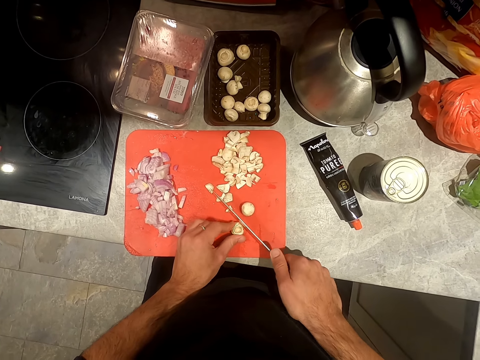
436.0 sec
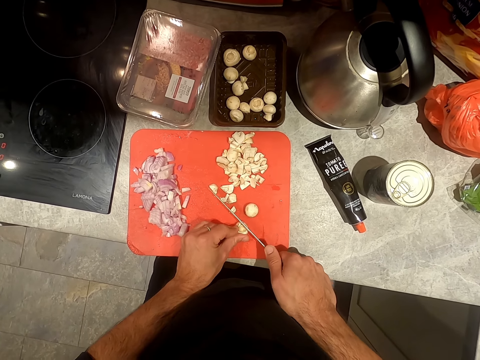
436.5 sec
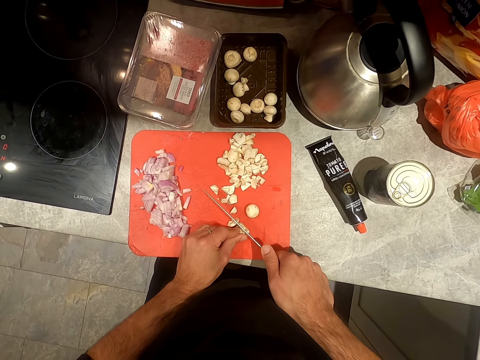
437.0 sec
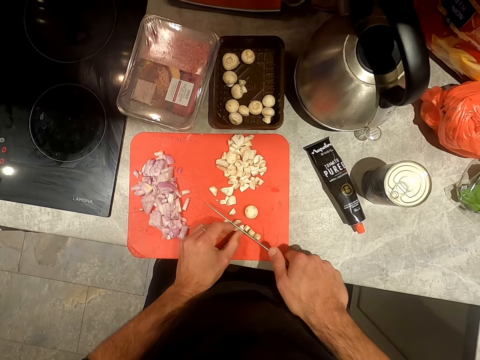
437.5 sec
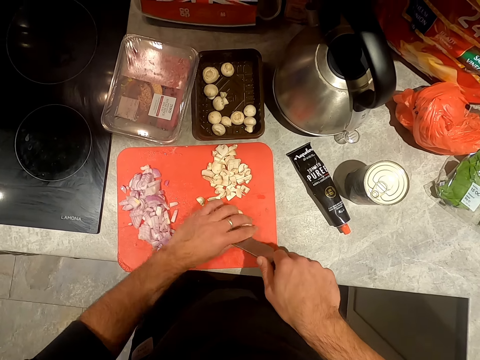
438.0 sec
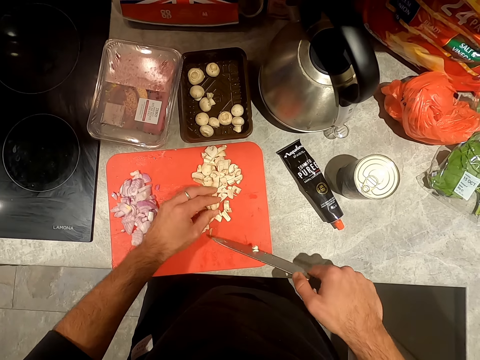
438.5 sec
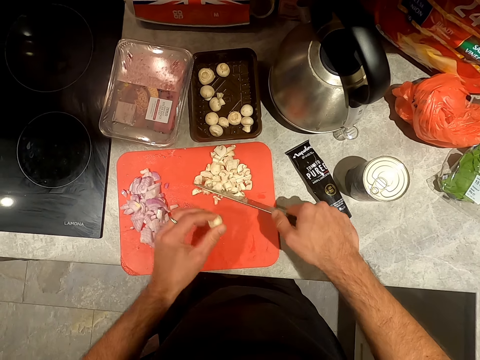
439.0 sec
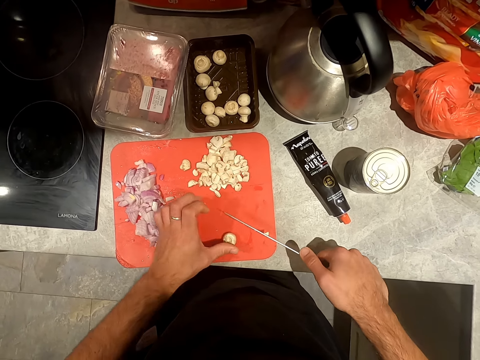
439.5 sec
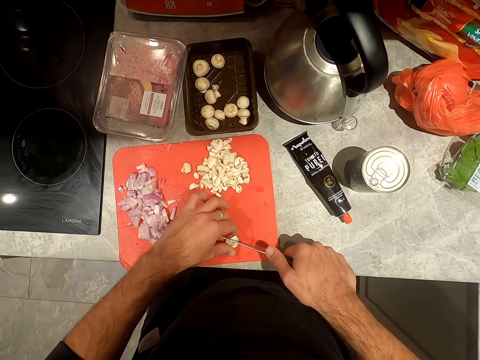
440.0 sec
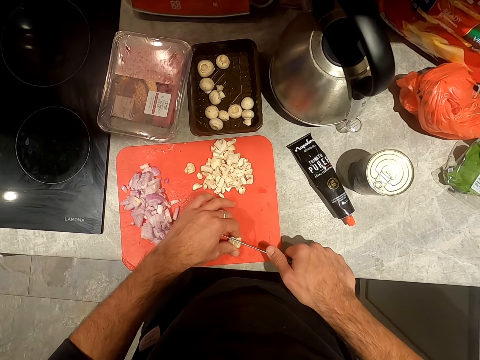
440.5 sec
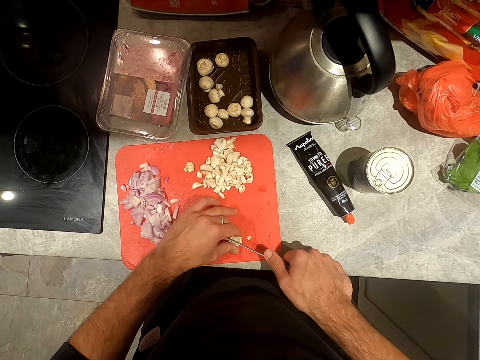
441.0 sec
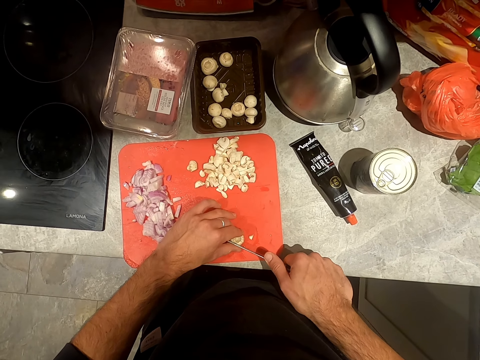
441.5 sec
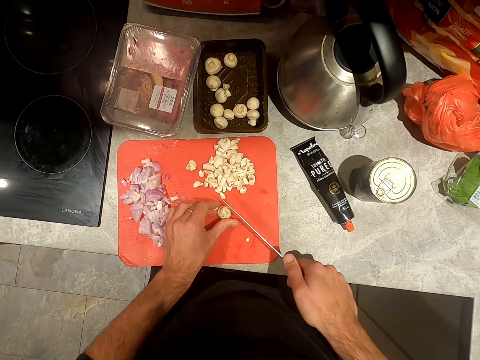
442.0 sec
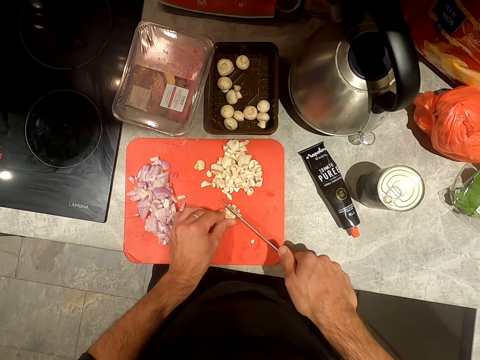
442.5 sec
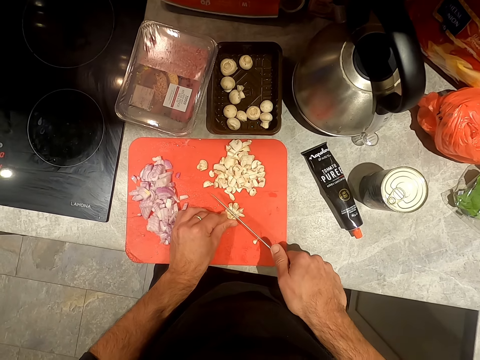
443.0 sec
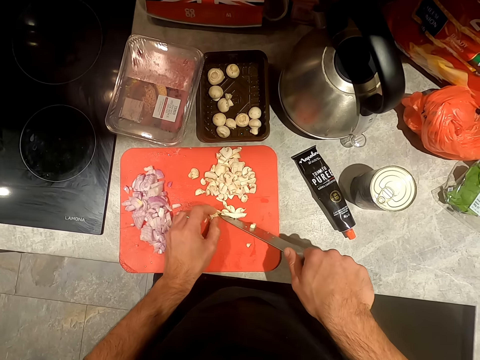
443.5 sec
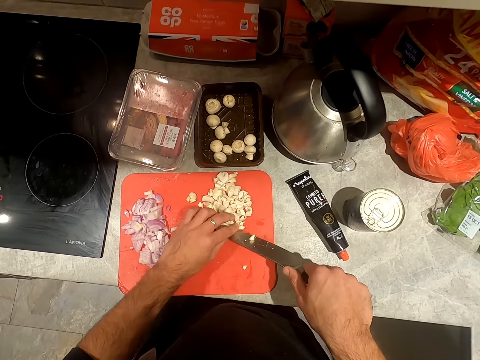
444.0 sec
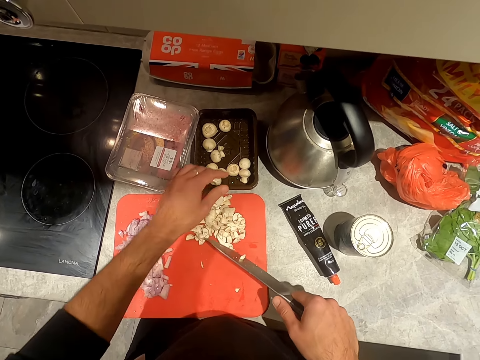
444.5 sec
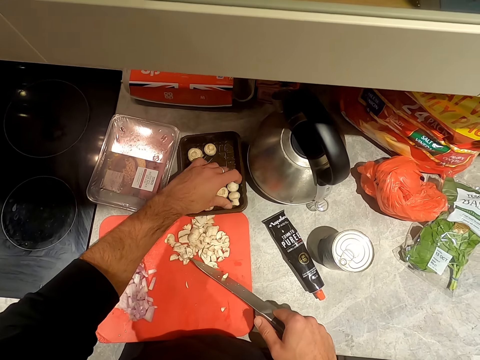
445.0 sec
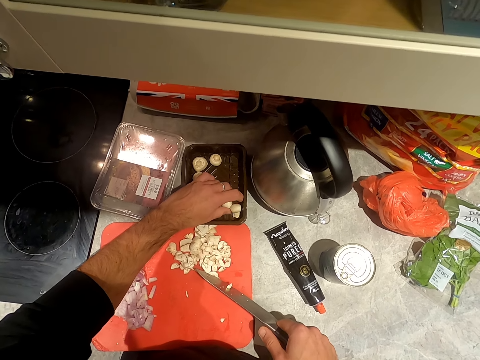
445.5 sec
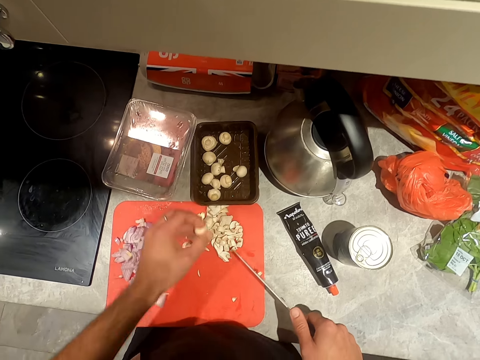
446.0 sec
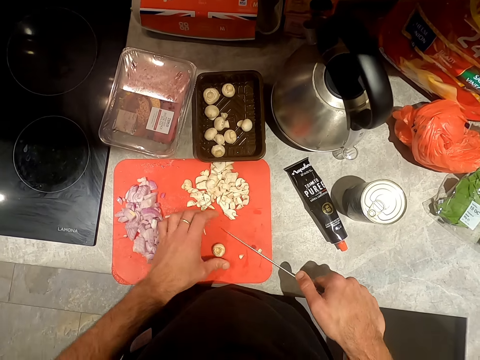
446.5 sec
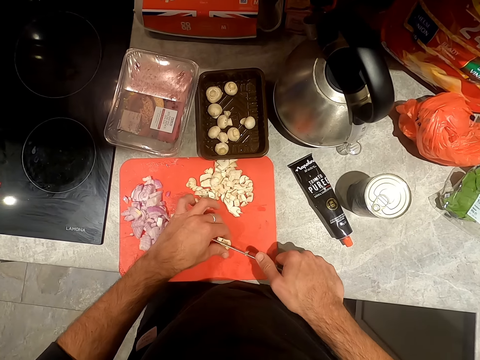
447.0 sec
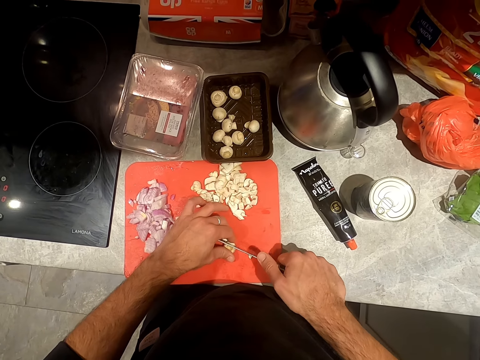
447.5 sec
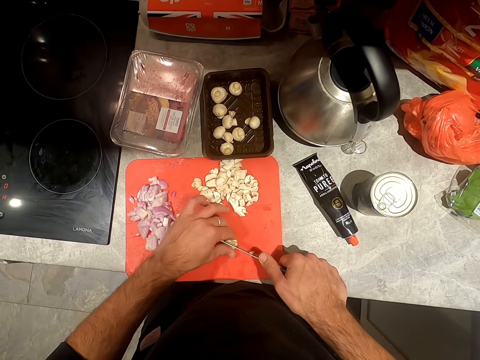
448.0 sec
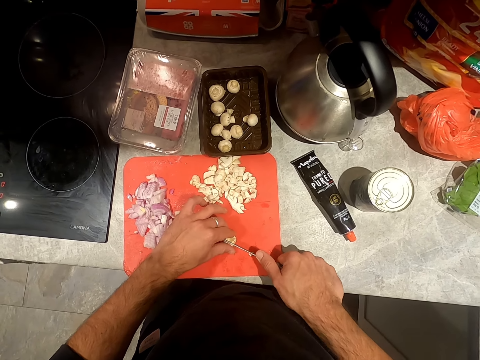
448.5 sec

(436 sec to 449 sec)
The camera wearer chops something. They pick up the object and place the object on the chopping board. They cut something. They chop something. They pick up something and place the object on the chopping board. They cut something.

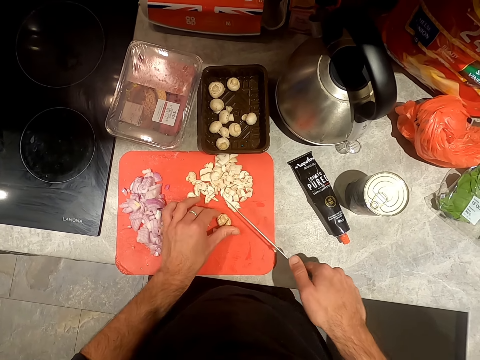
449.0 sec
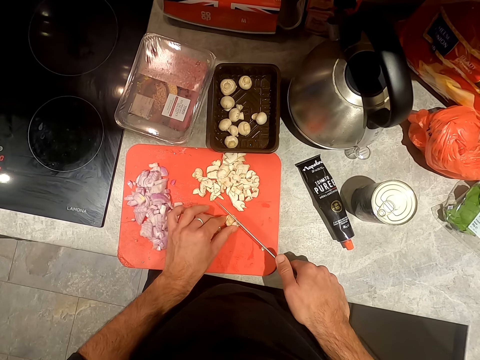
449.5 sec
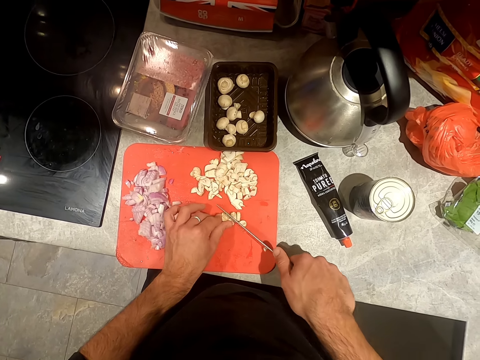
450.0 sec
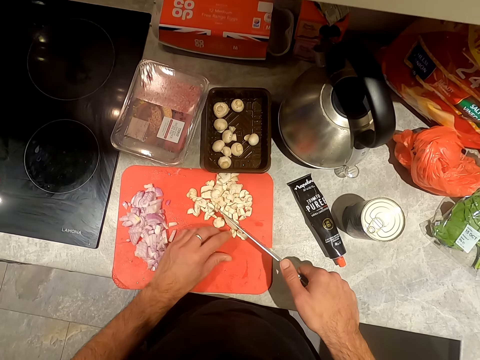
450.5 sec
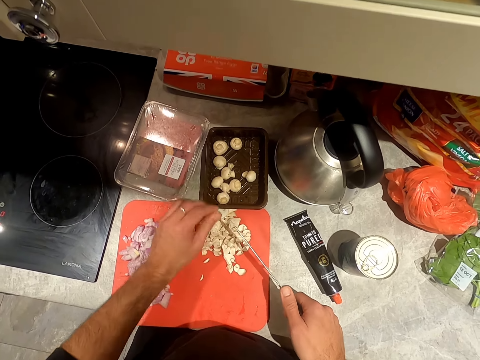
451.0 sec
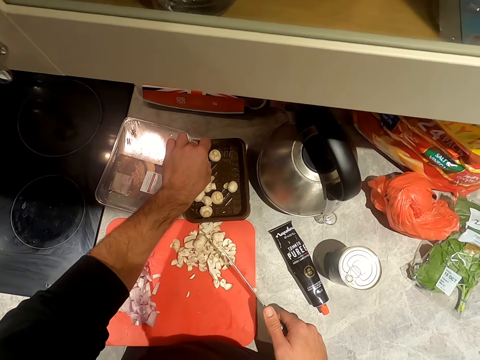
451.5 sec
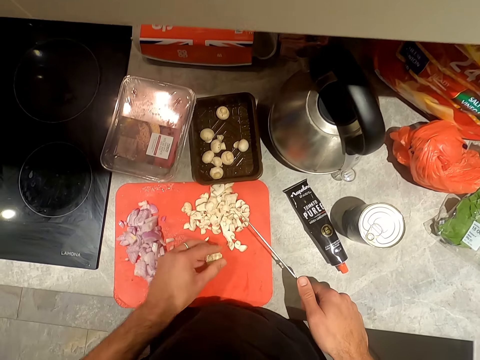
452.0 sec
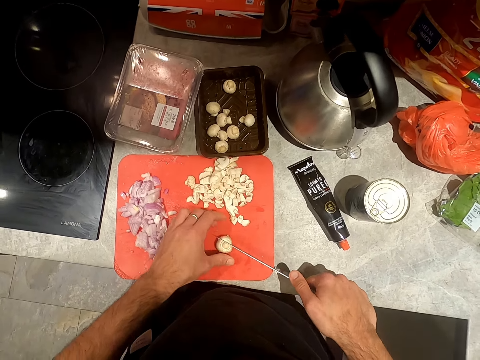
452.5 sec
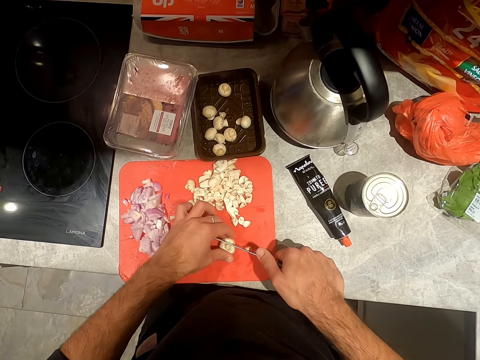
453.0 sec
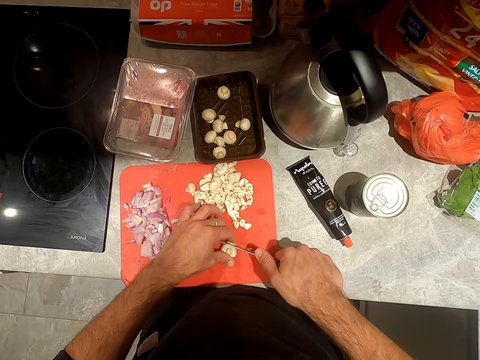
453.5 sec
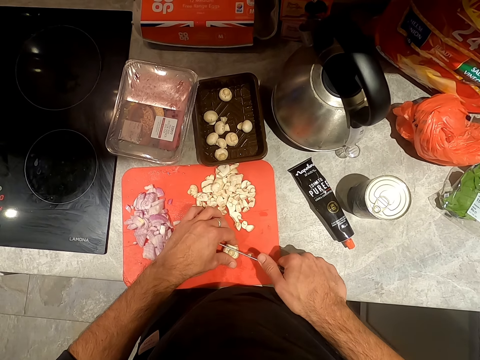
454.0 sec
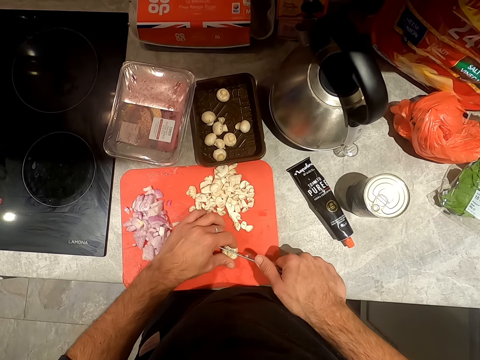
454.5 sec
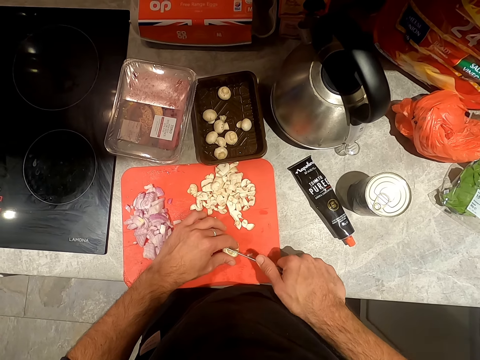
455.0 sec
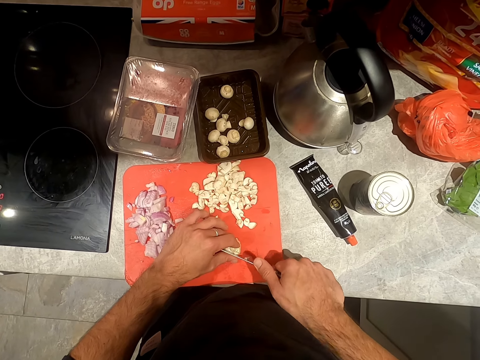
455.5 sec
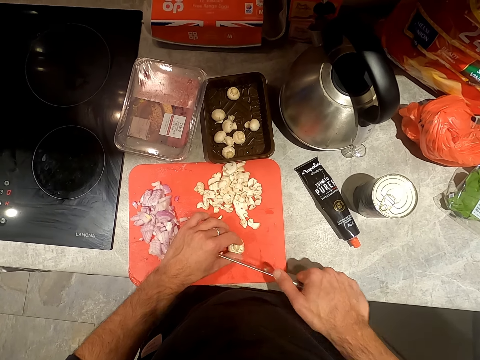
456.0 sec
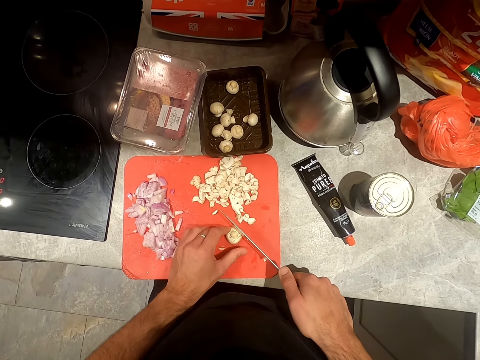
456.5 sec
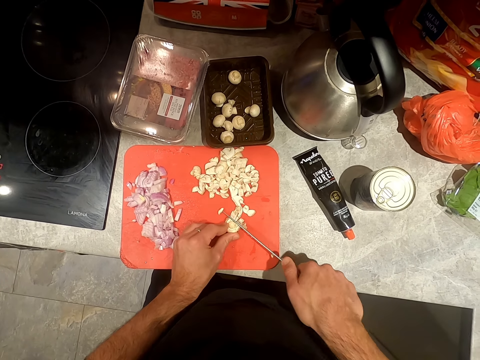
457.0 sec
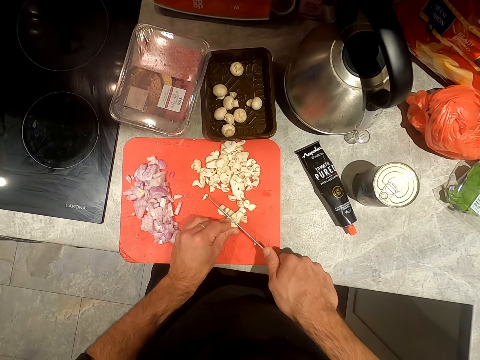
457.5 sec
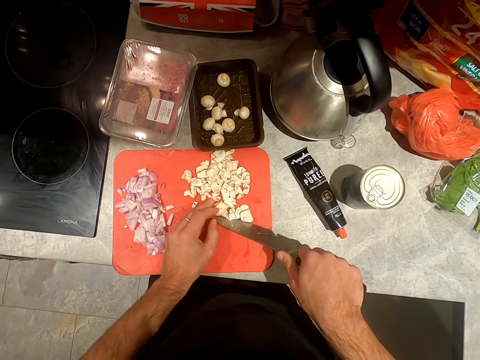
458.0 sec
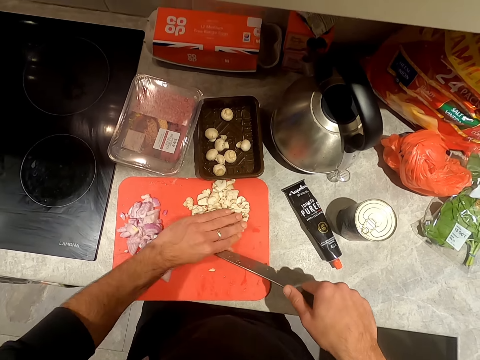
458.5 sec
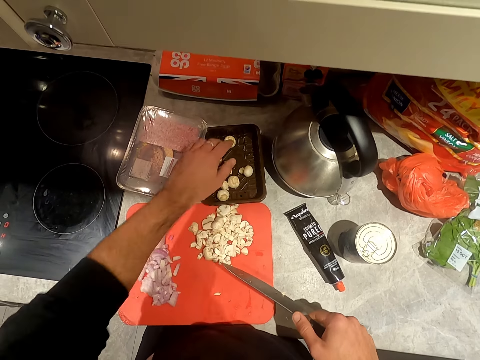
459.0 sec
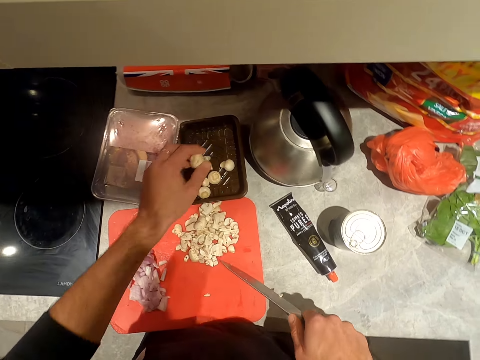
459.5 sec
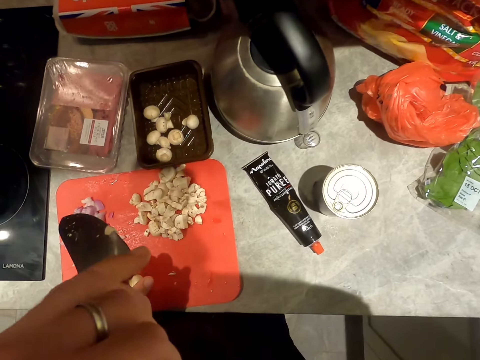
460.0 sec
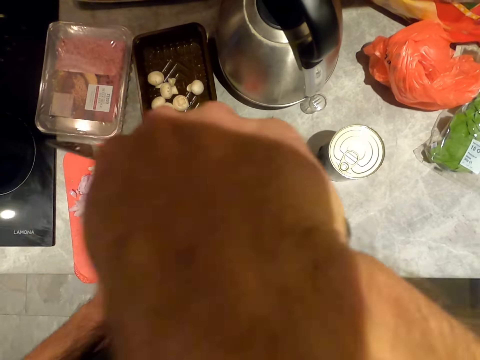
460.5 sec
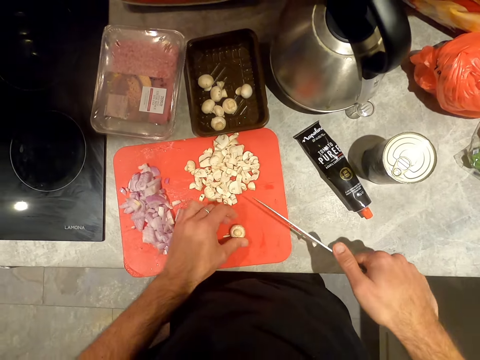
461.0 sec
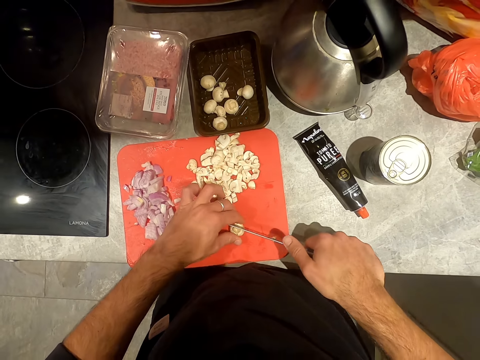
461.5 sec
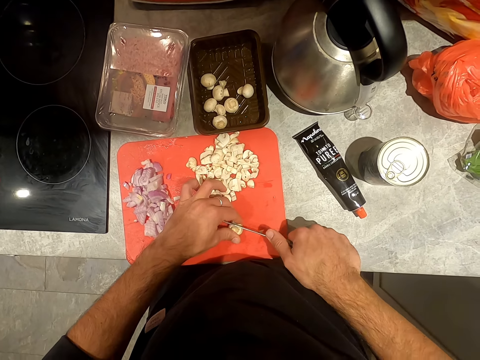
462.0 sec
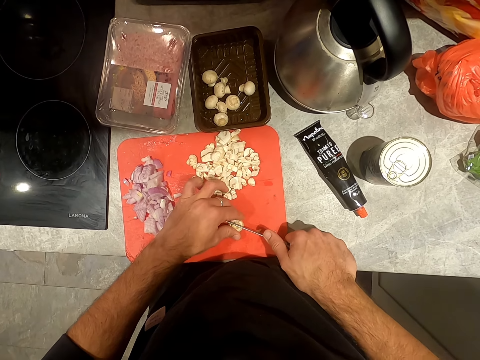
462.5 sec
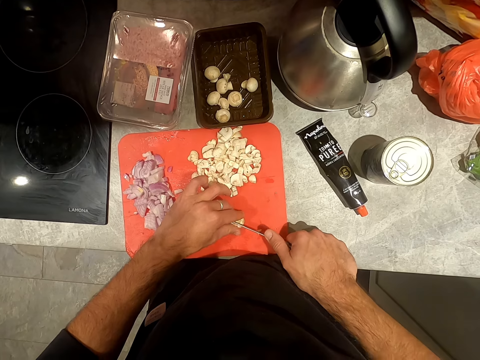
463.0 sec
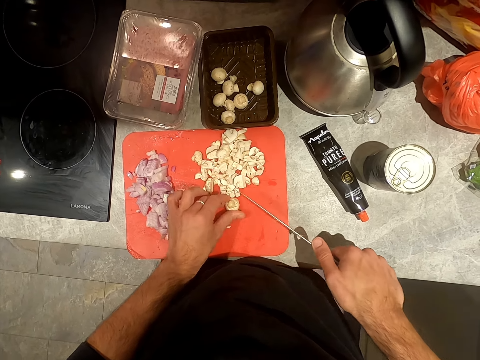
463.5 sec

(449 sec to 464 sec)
The camera wearer chops something. They pick up something and place the object on the chopping board. They cut something. They chop something. They pick up something and place the object on the chopping board. They cut something.
